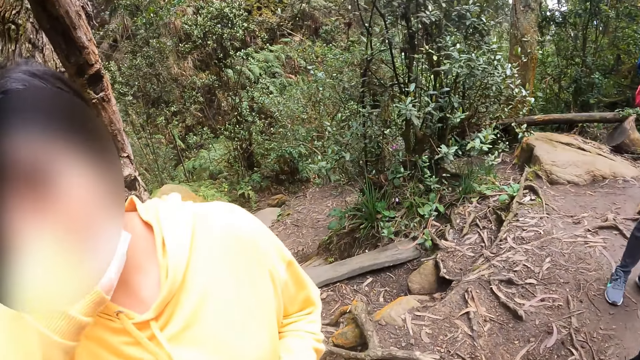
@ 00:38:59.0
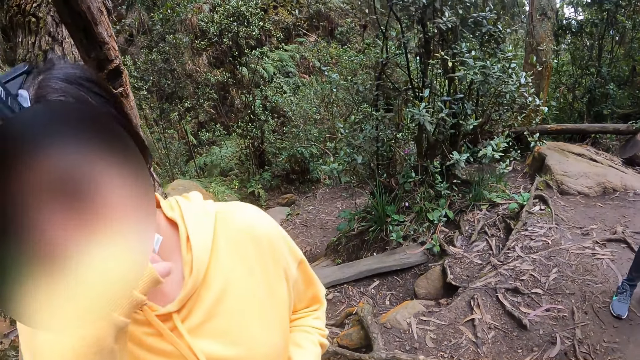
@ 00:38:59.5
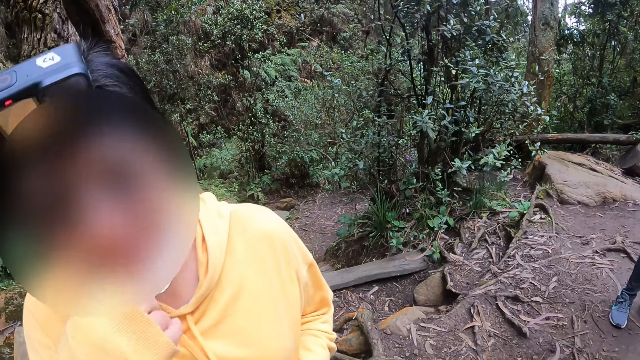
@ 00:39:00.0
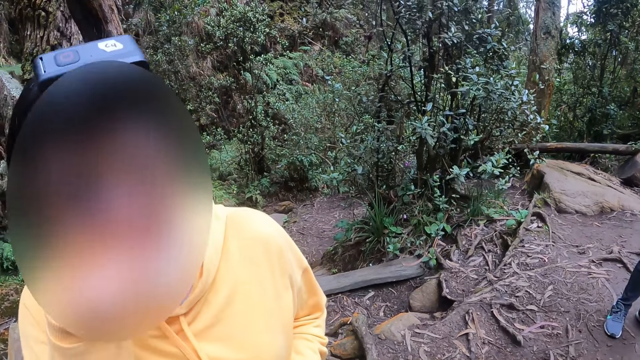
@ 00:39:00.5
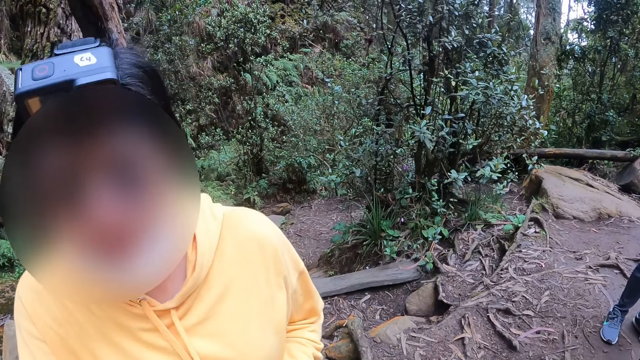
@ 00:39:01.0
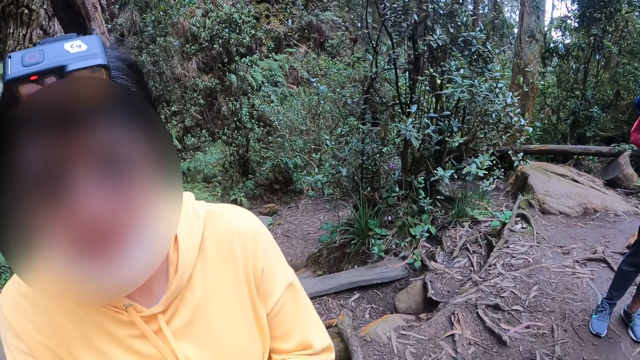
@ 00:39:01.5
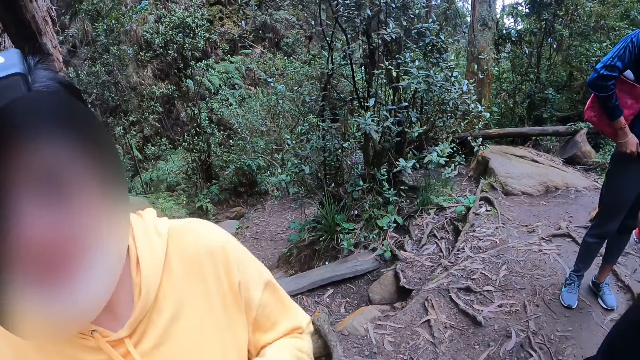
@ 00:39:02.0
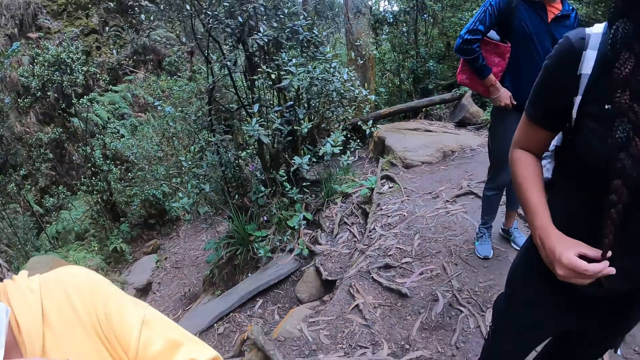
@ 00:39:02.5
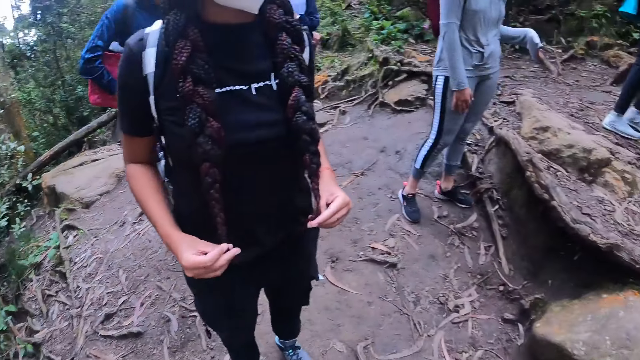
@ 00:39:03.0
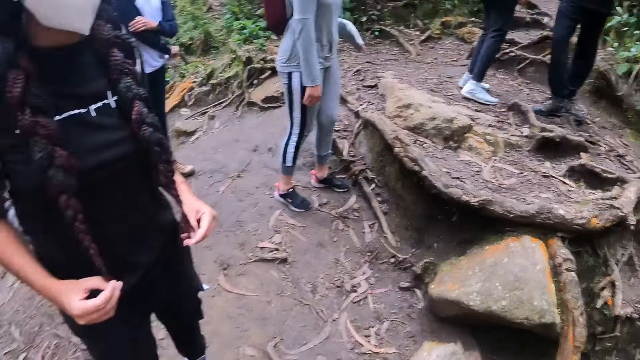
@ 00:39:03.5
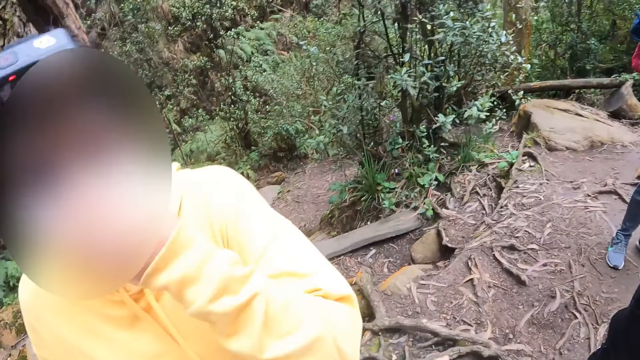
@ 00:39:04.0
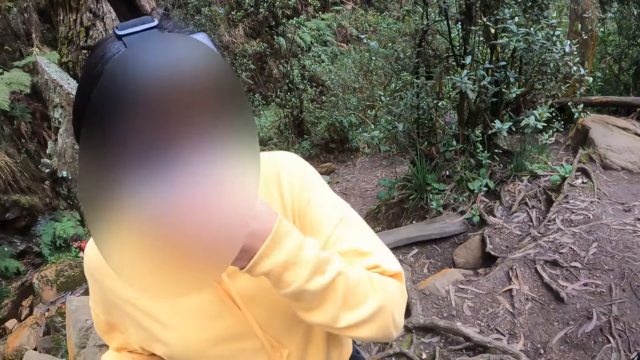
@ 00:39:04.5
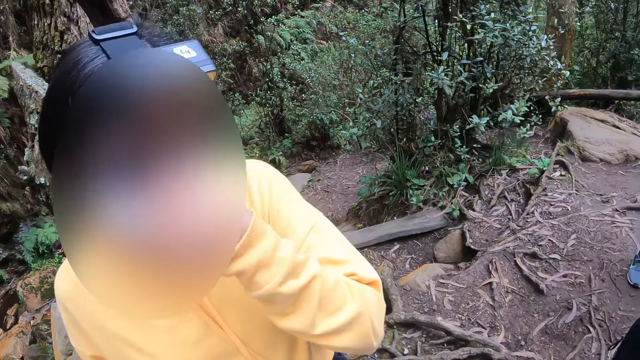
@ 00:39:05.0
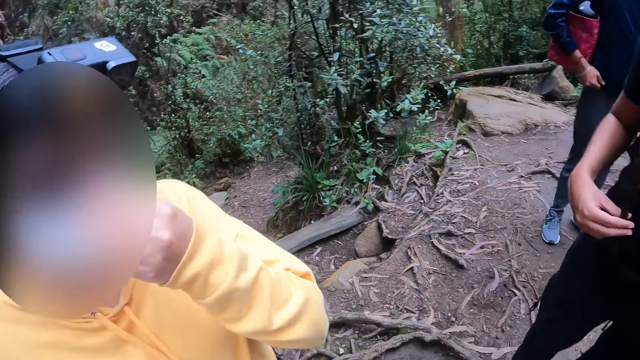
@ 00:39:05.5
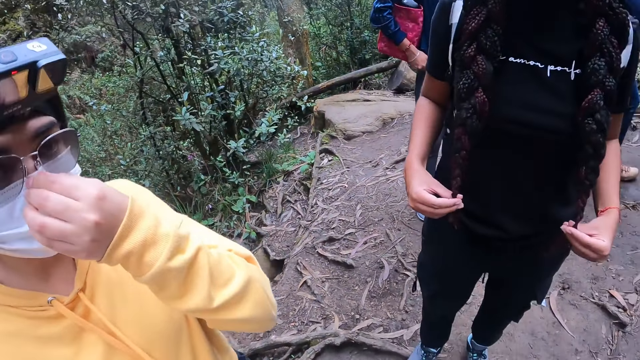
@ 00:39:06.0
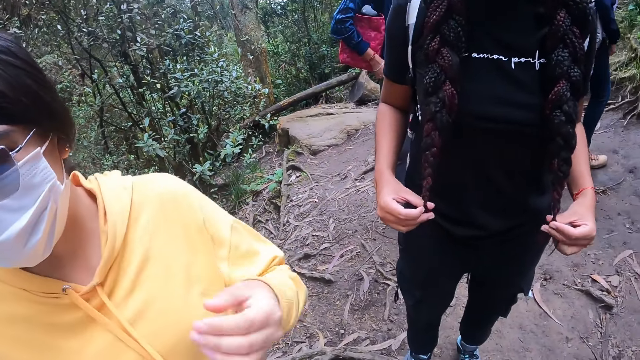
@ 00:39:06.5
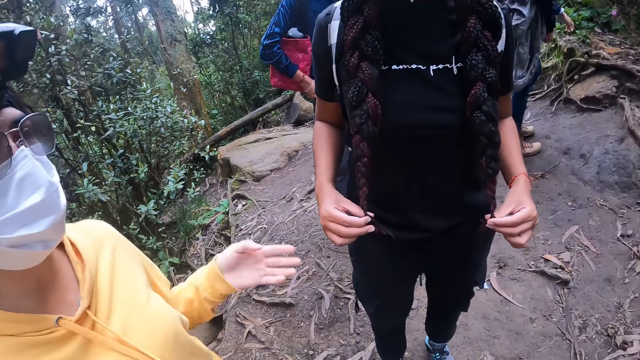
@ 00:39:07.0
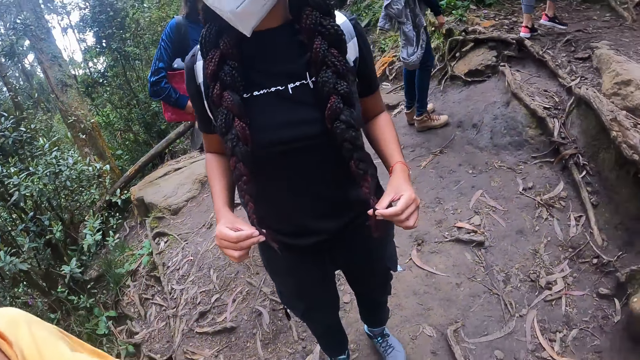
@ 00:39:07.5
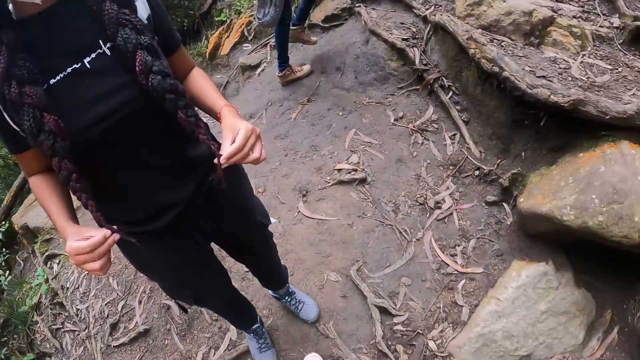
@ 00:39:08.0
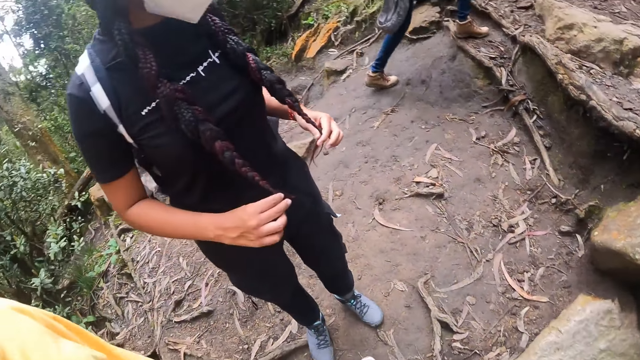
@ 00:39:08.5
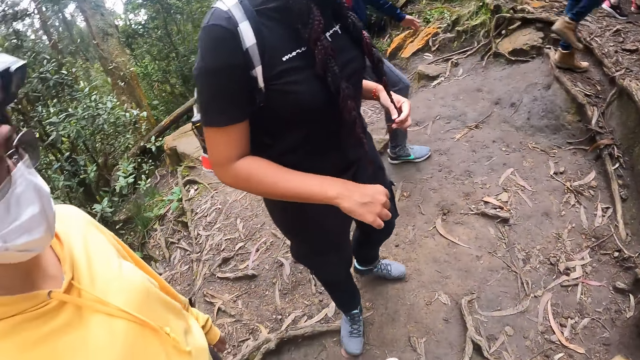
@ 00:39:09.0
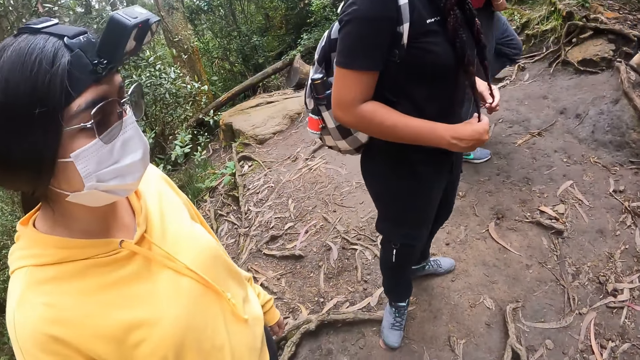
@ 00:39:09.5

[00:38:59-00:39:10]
The camera wearer interacts with the lady.

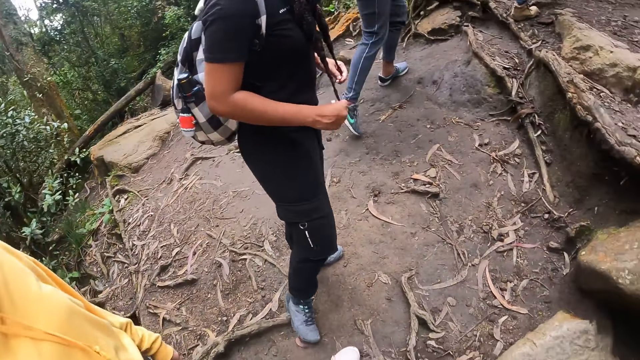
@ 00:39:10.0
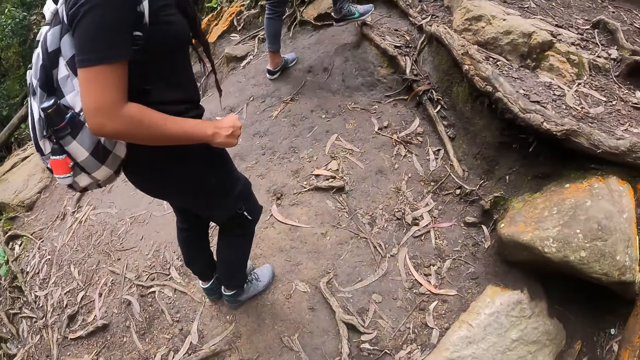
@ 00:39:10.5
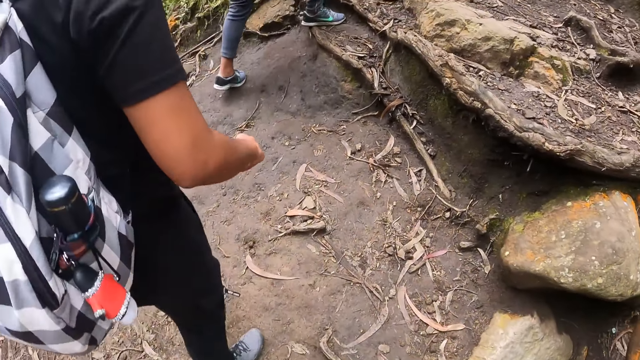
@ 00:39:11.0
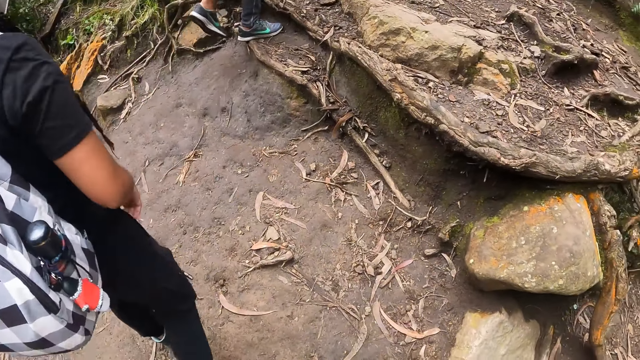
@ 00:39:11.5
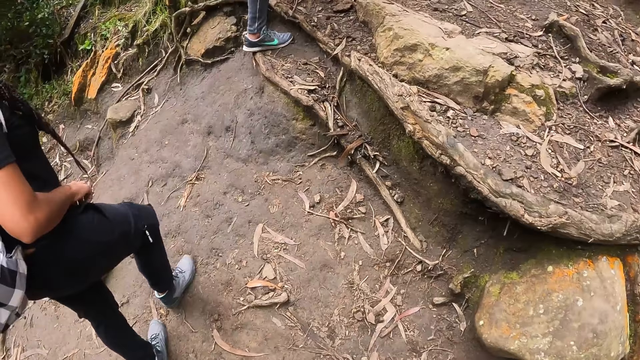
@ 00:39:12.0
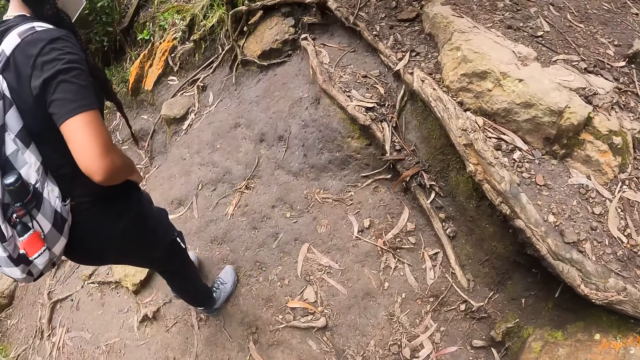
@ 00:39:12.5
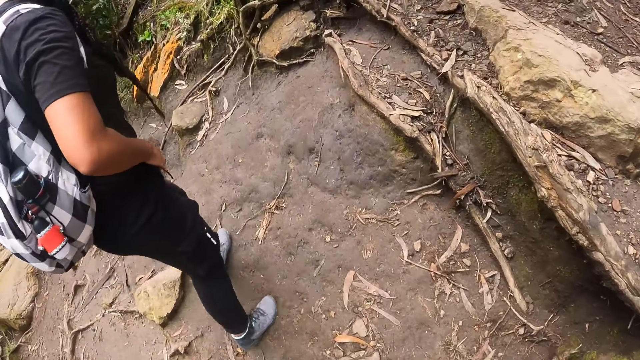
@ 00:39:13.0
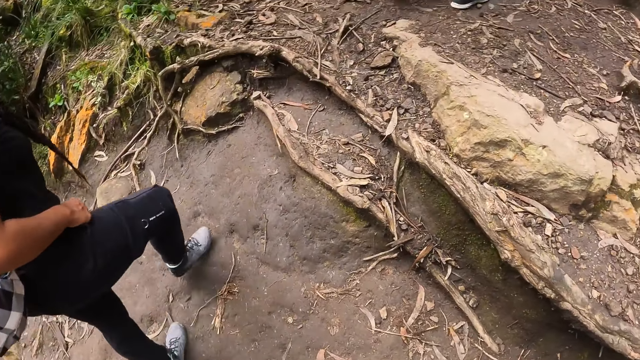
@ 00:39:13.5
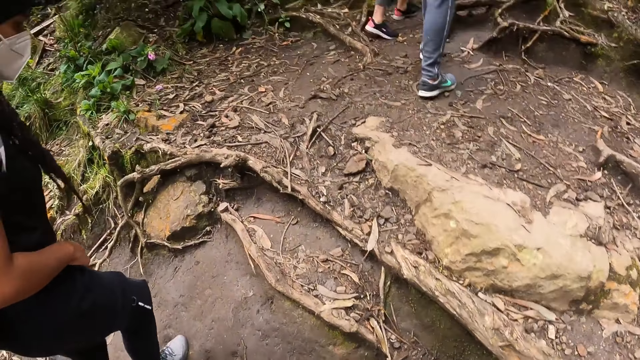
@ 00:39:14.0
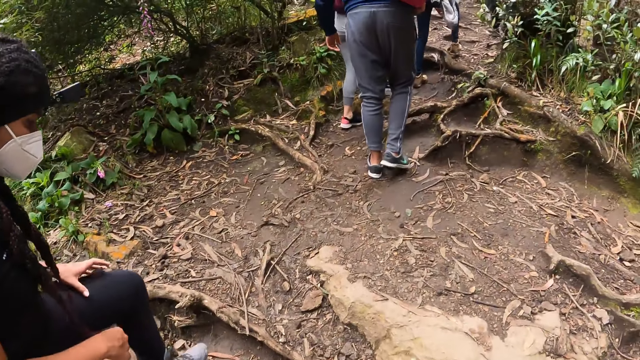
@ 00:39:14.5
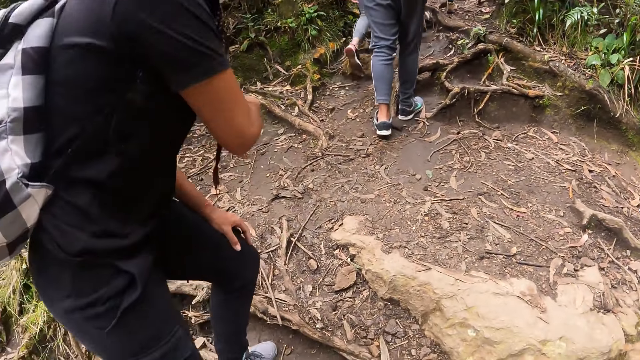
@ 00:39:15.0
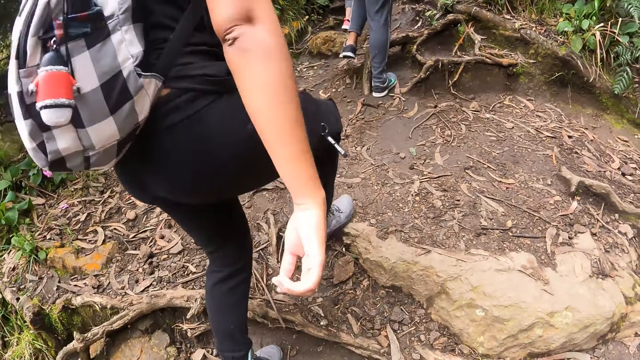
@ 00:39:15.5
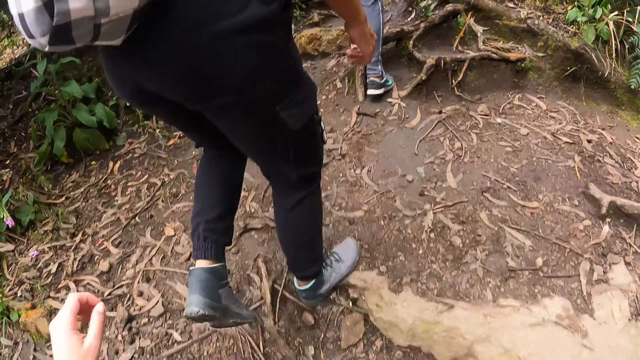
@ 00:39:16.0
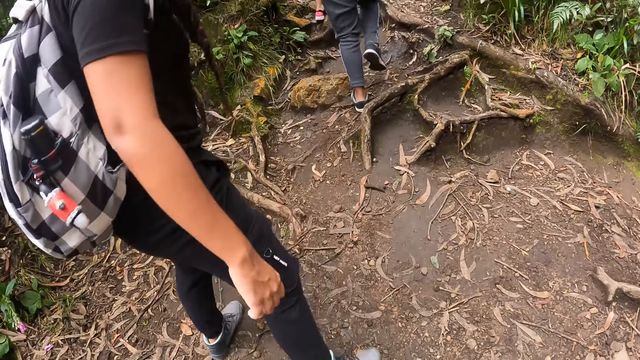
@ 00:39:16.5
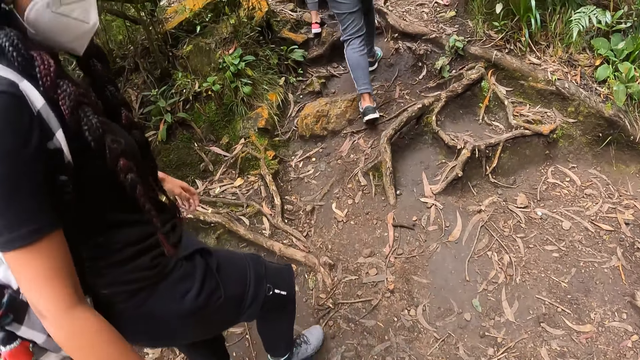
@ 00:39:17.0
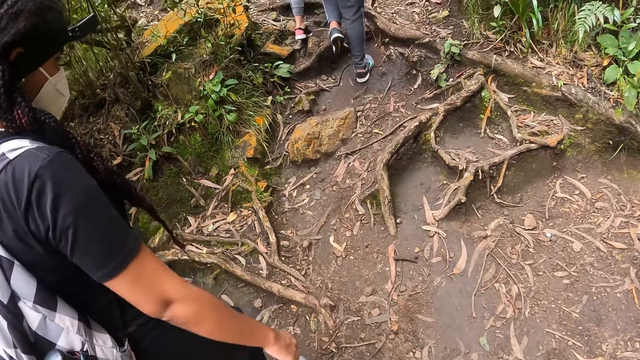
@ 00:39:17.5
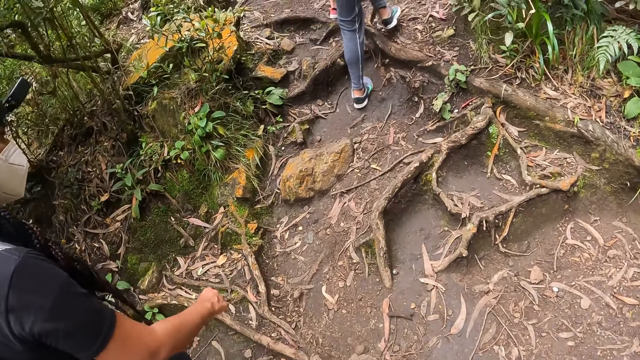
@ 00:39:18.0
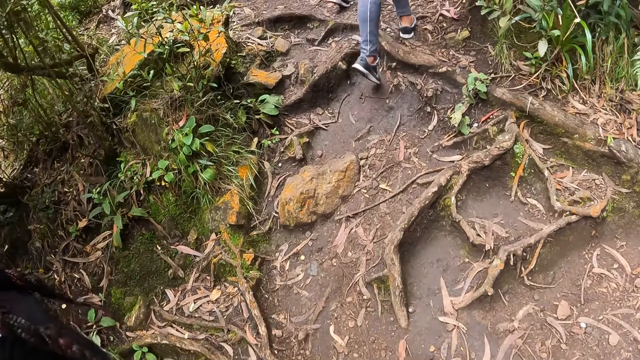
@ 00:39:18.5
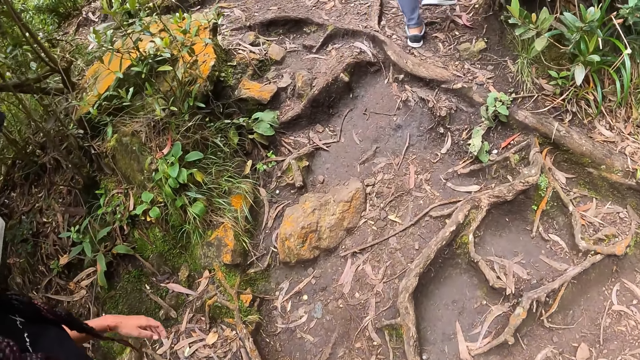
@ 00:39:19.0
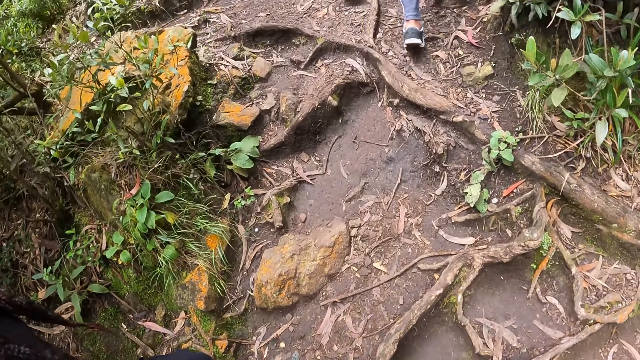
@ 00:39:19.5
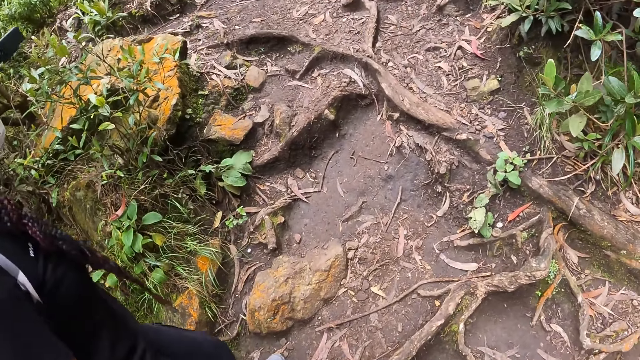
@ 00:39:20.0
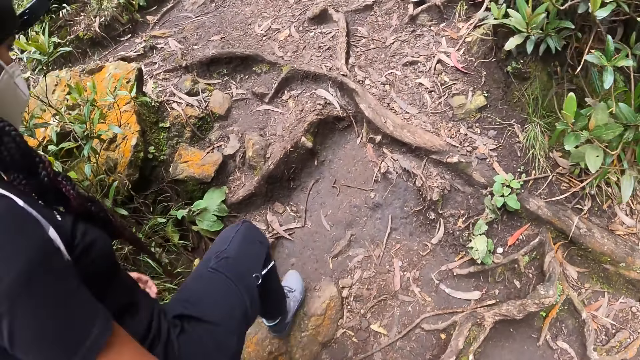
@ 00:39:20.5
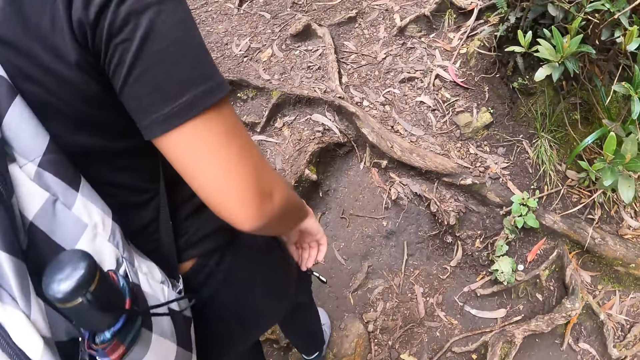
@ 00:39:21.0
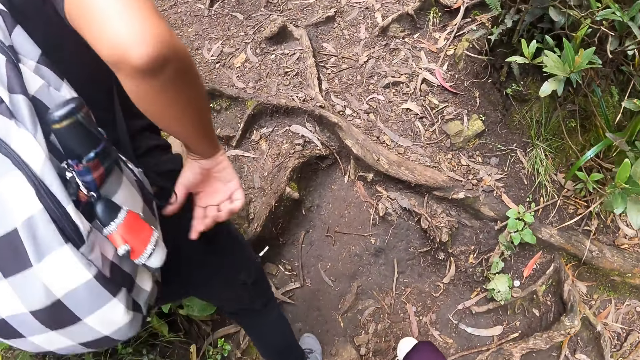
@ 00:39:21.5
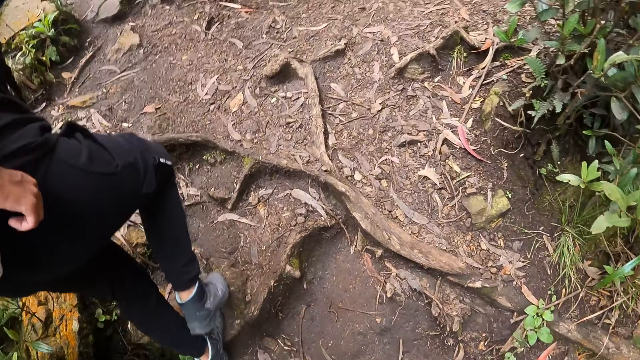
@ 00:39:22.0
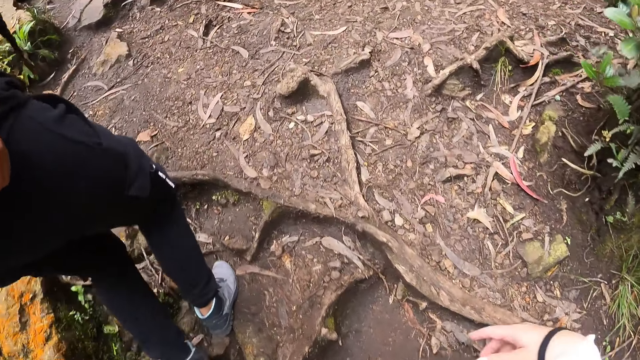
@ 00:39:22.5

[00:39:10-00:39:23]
The camera wearer walks in the forest. They walk on the pathway with the lady, the other lady and the man.
